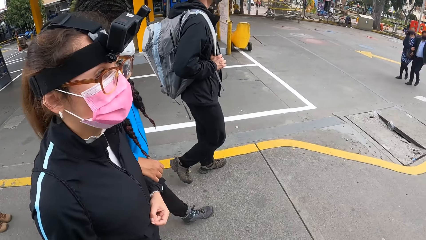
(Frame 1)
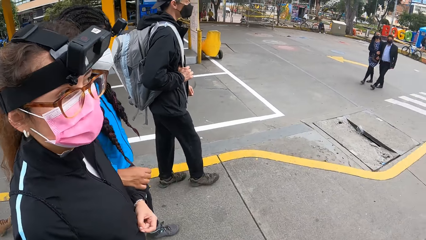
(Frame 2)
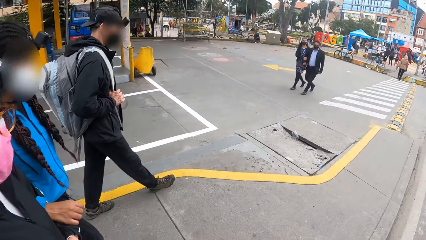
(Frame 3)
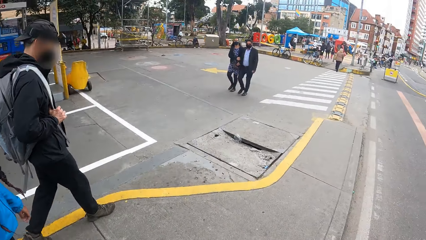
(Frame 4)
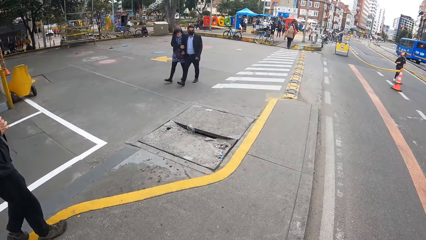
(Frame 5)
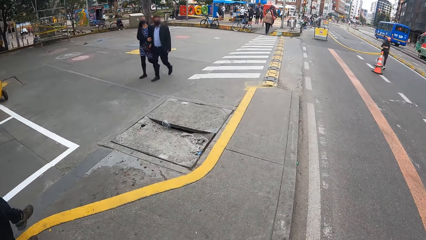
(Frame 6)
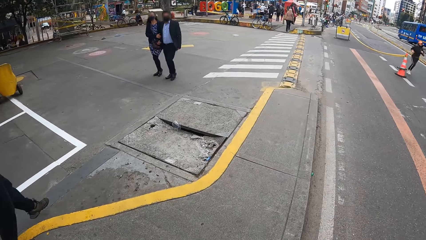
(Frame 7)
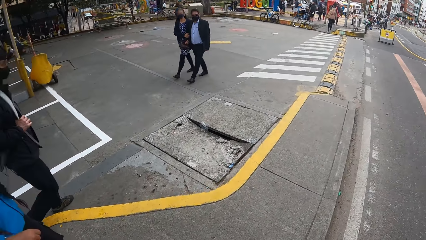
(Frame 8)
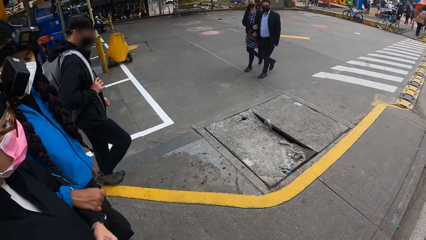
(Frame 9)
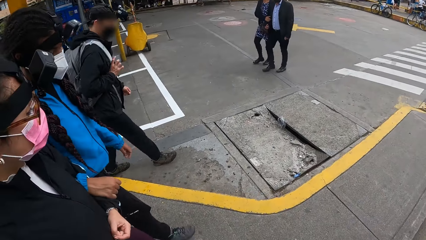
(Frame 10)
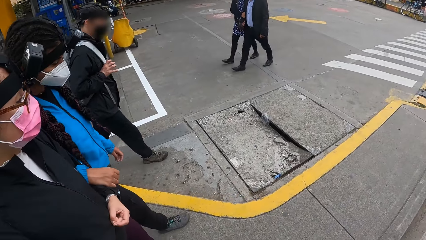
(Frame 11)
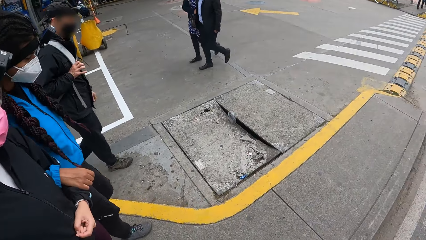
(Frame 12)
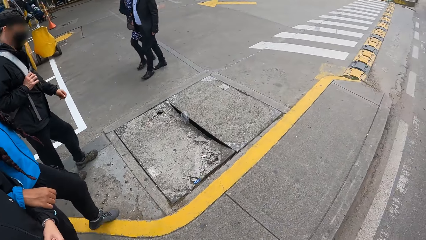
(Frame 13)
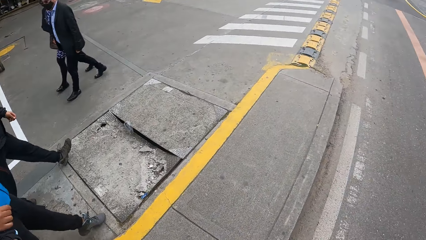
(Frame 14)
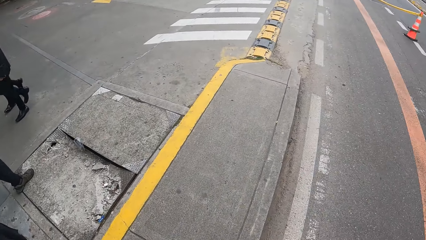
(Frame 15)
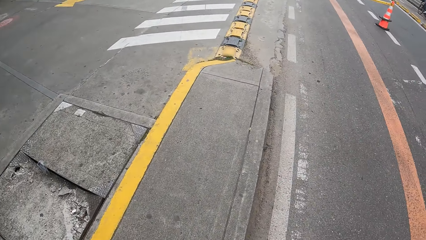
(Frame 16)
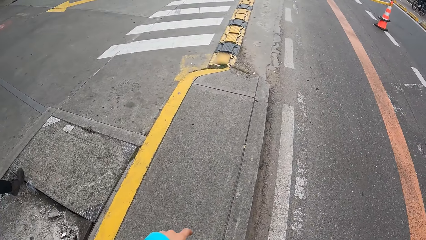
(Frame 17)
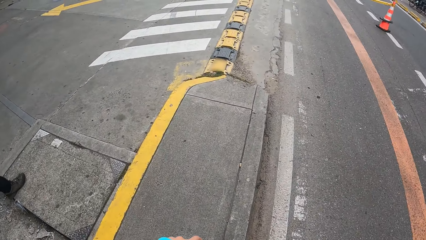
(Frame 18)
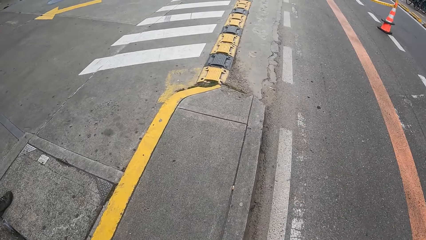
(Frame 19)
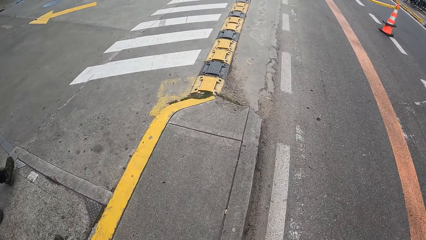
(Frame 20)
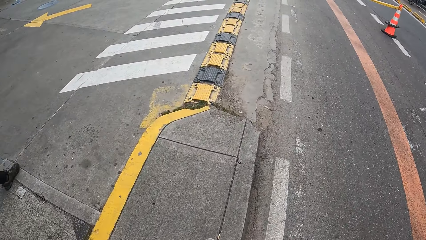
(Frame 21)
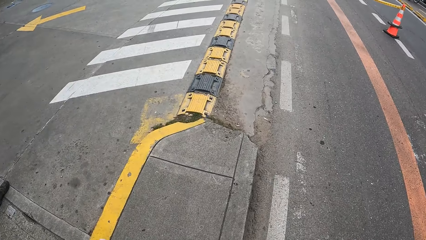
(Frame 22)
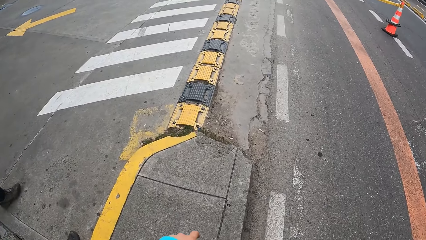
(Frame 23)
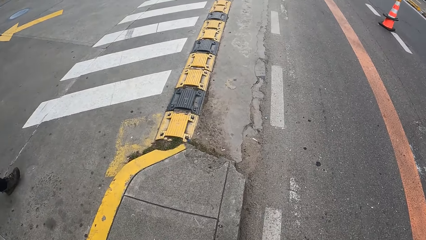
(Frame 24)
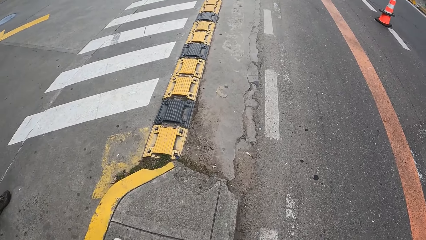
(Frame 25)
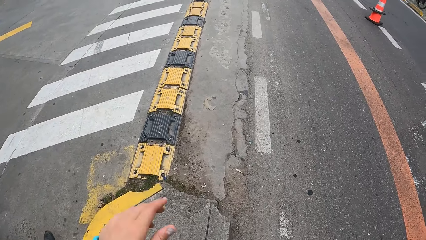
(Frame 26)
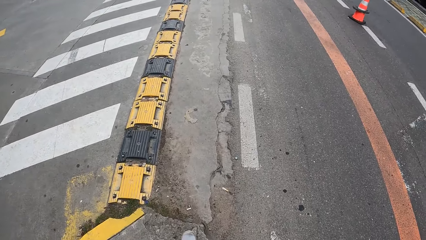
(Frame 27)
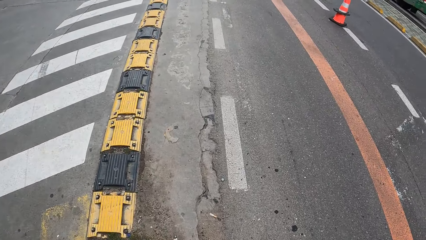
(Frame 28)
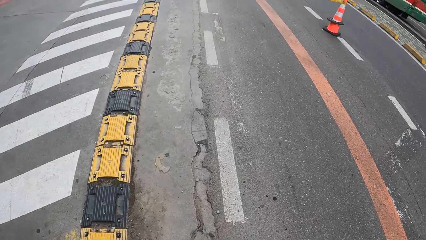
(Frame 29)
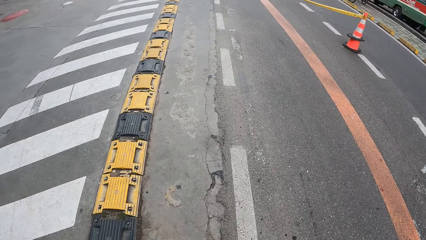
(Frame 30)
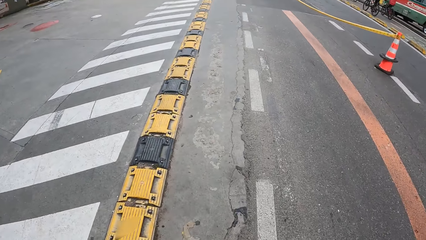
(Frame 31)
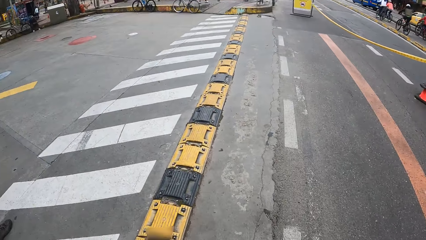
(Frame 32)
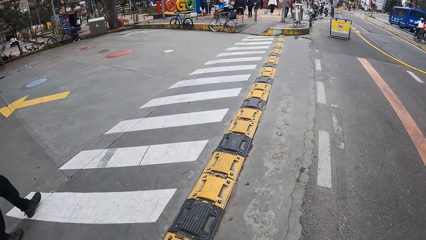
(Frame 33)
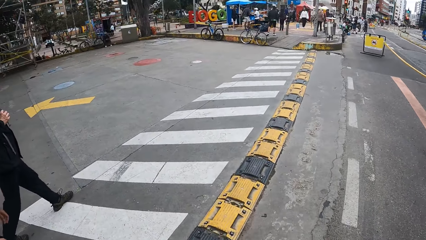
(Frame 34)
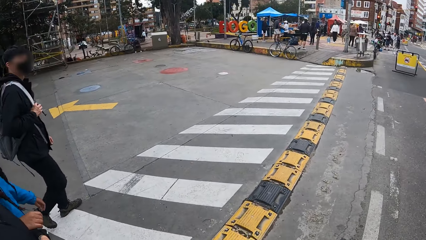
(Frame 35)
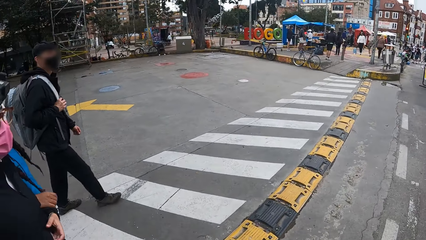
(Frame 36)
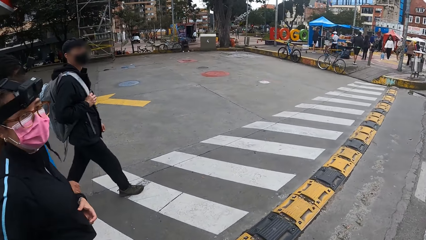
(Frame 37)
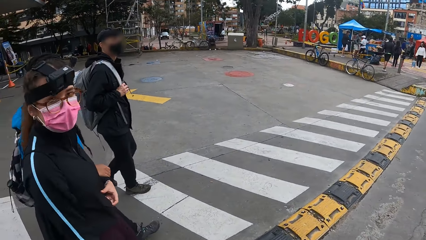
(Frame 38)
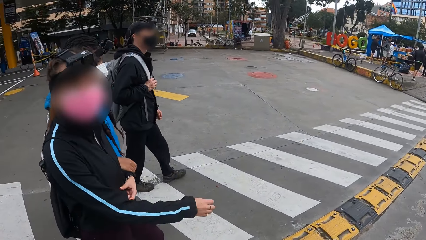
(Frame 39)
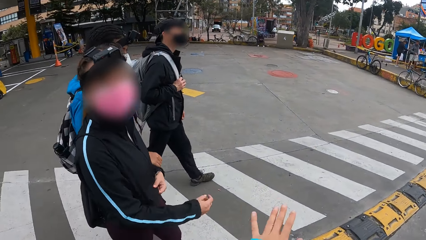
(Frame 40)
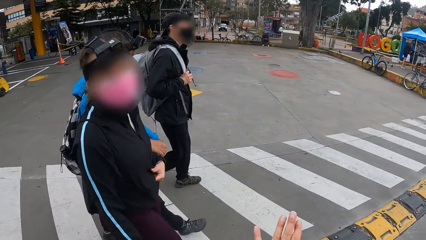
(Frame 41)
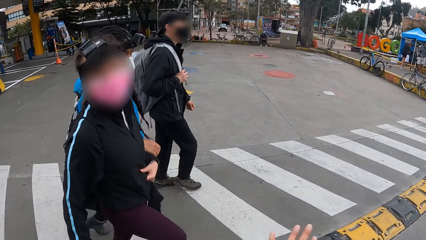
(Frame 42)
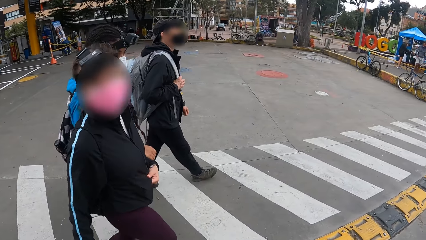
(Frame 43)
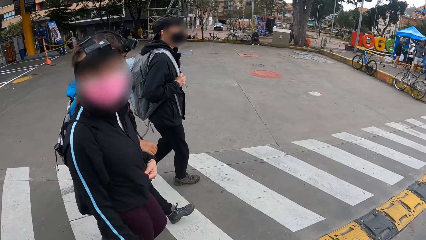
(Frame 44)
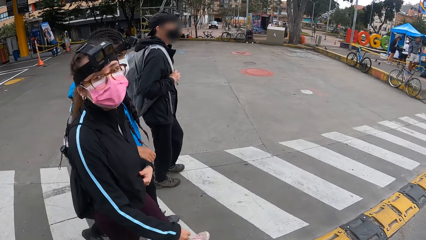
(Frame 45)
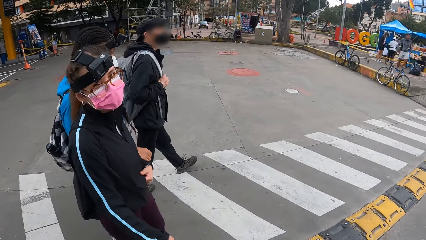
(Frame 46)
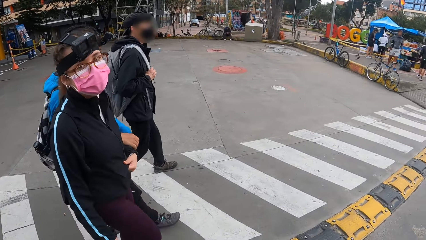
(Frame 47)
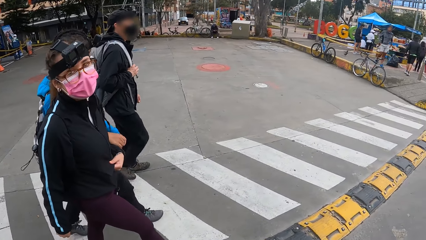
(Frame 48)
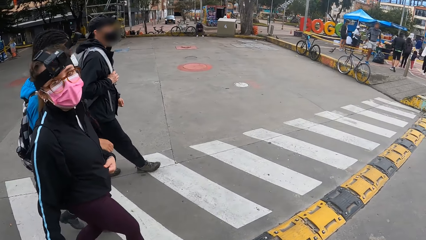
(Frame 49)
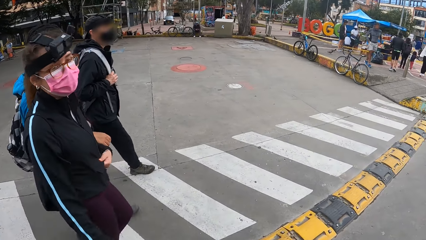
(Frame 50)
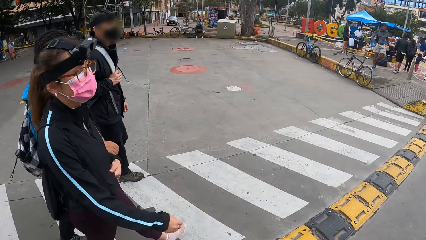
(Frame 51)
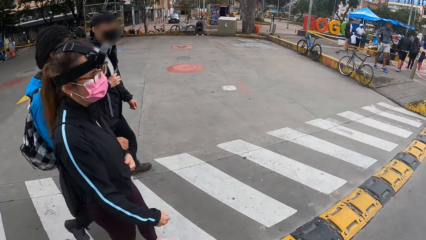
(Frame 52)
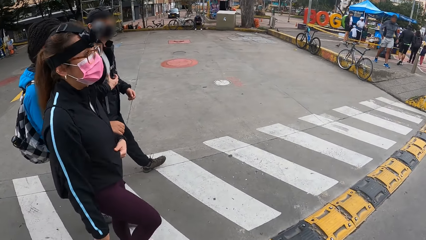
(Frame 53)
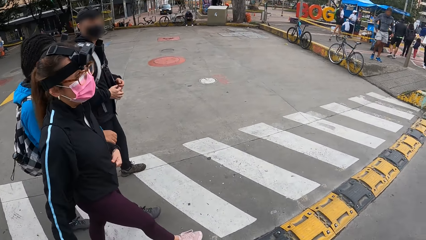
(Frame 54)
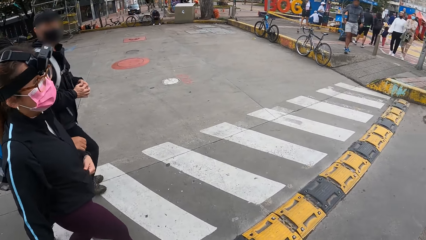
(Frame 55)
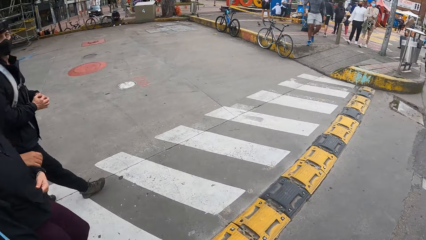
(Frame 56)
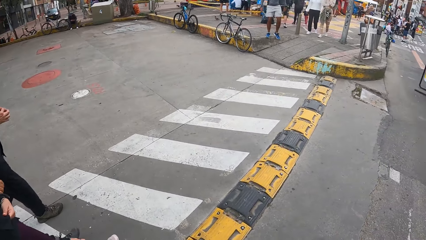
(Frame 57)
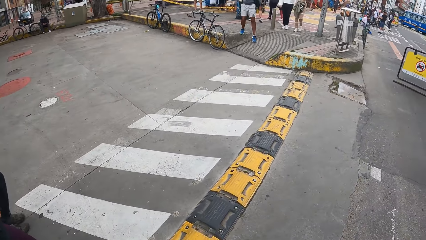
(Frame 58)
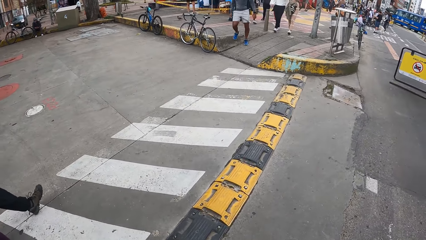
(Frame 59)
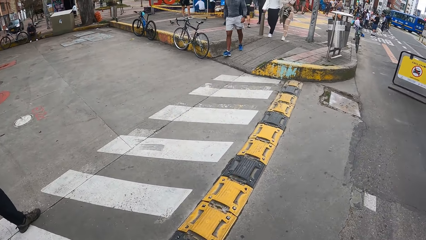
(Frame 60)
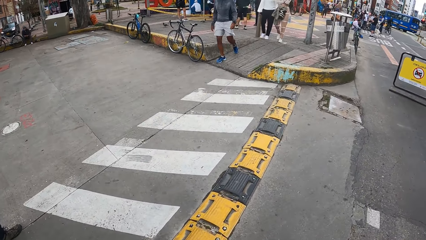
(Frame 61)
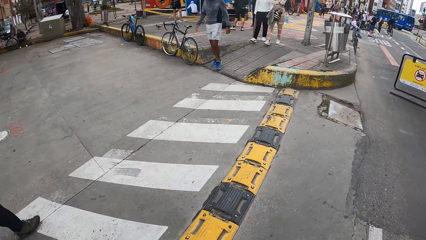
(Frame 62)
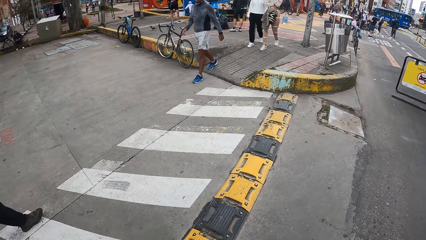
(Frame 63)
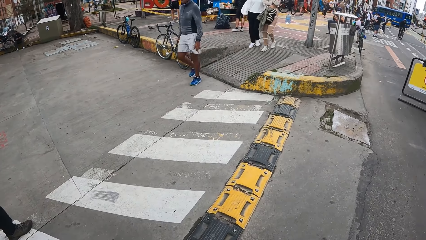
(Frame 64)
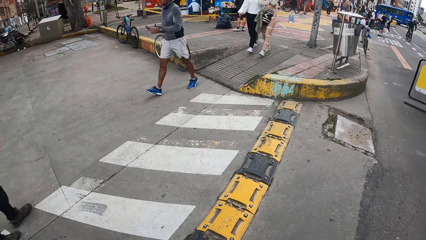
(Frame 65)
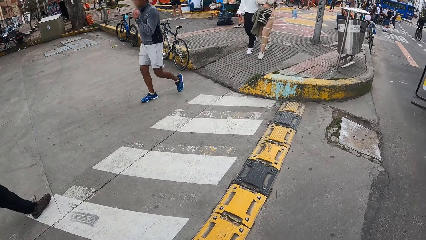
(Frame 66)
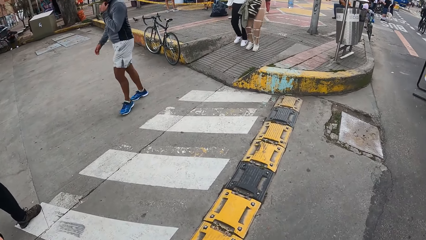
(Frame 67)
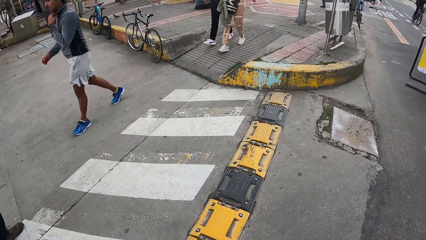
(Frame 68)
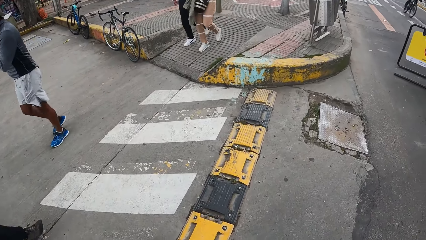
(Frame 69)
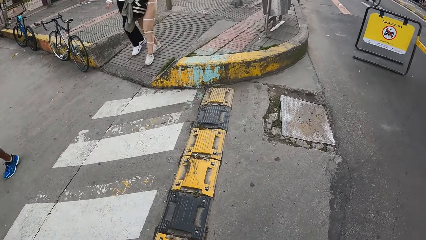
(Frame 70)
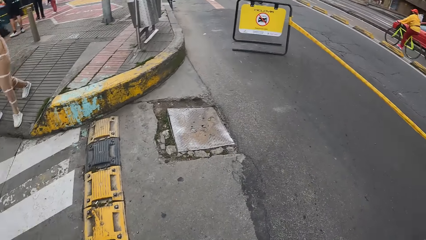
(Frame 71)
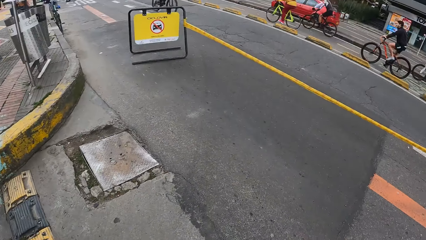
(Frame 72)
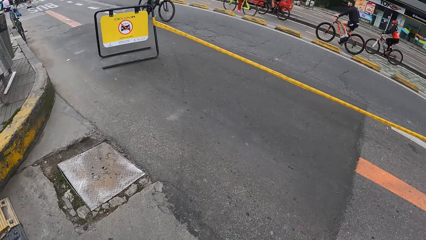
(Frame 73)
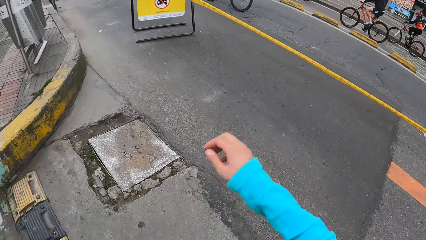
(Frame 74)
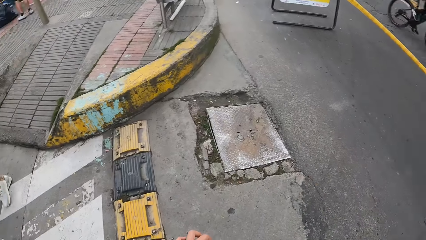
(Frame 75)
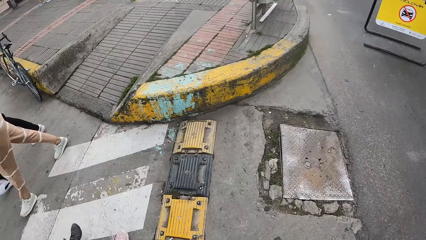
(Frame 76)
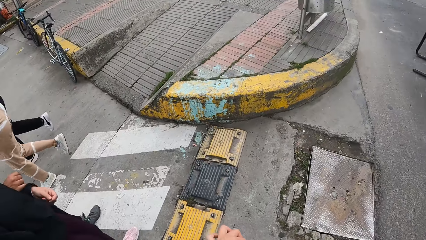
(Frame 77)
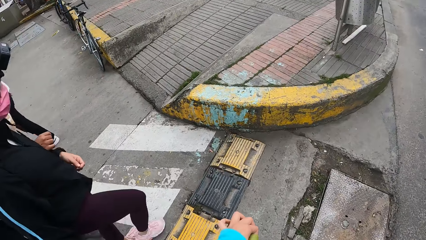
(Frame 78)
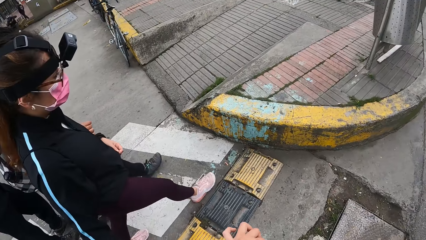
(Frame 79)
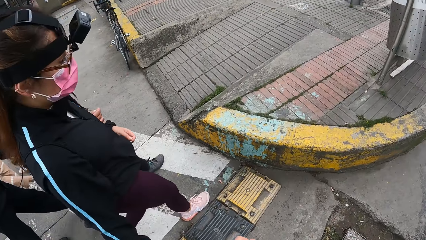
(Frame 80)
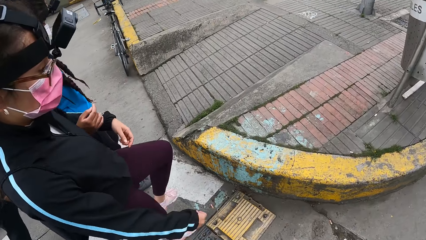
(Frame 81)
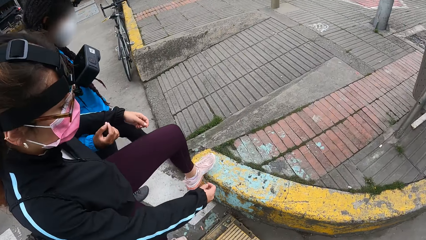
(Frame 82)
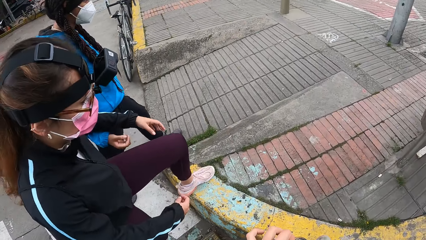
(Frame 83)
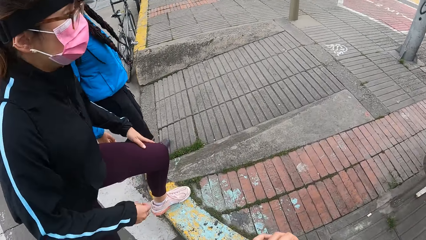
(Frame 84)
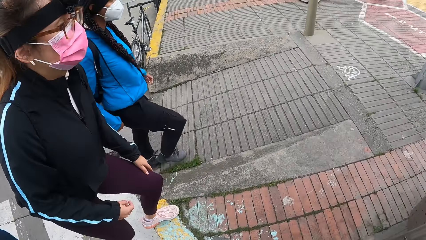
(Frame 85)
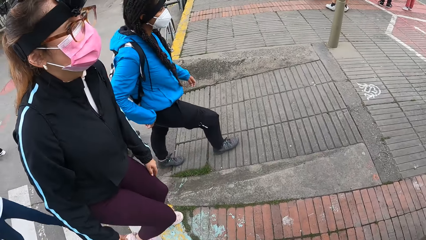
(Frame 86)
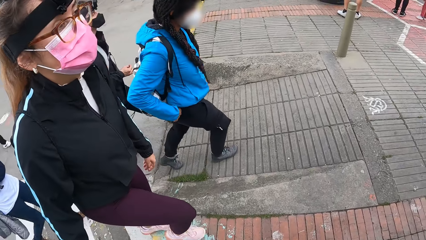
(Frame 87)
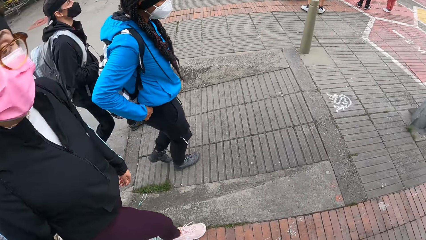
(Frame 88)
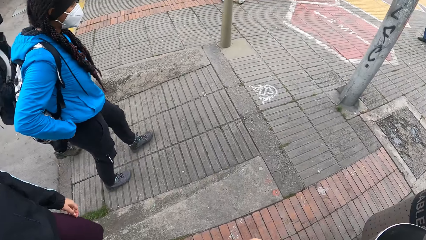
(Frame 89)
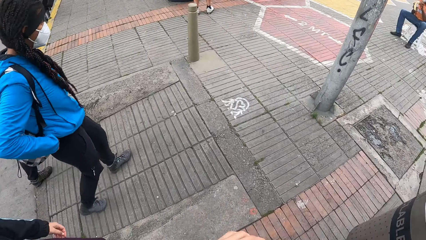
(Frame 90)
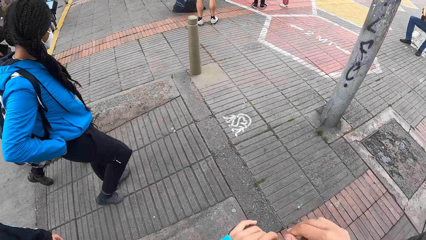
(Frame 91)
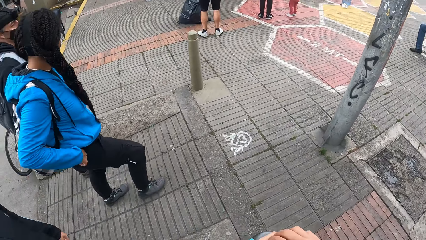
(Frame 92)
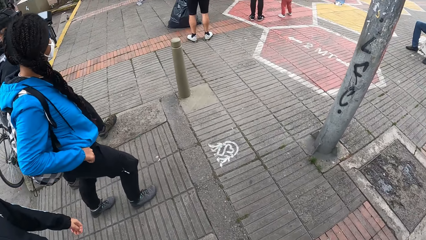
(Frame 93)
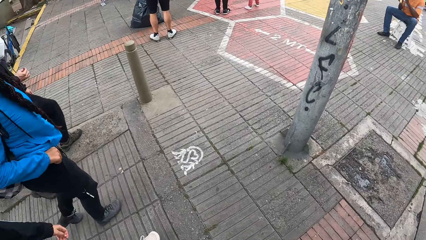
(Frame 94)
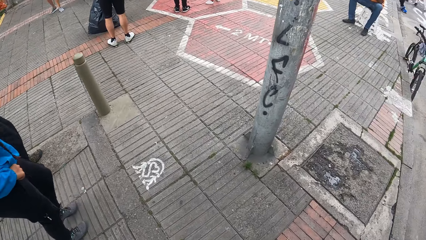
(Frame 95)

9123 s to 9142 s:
The camera wearer moves her right hand towards her head. She looks at the road.
